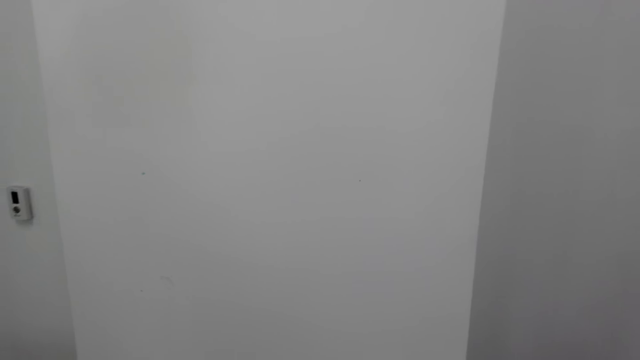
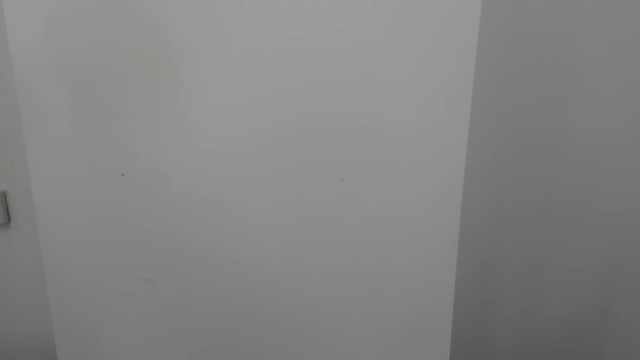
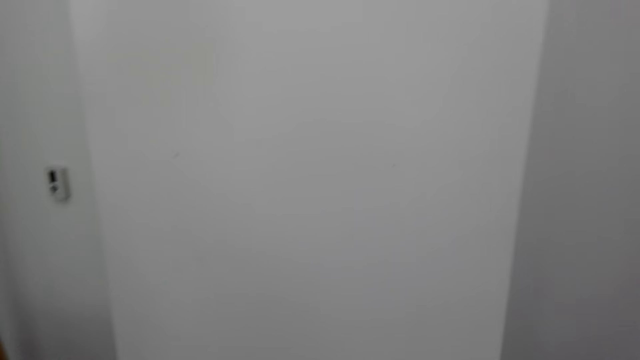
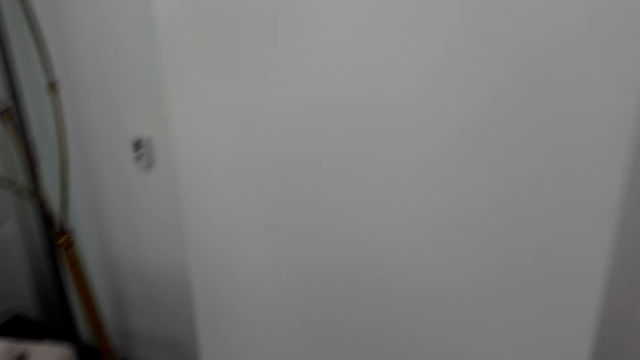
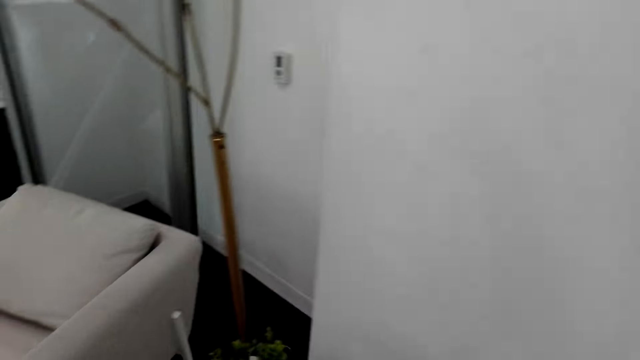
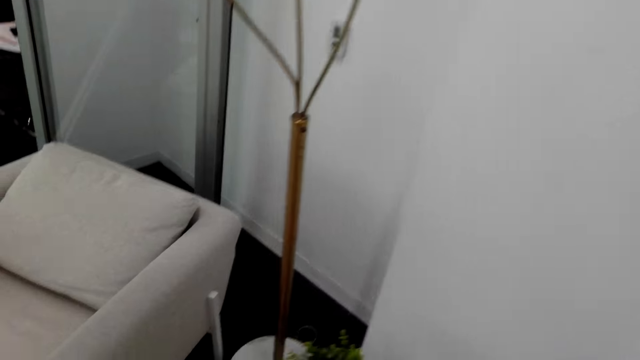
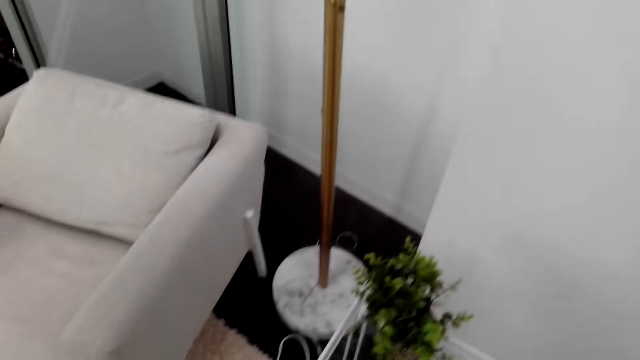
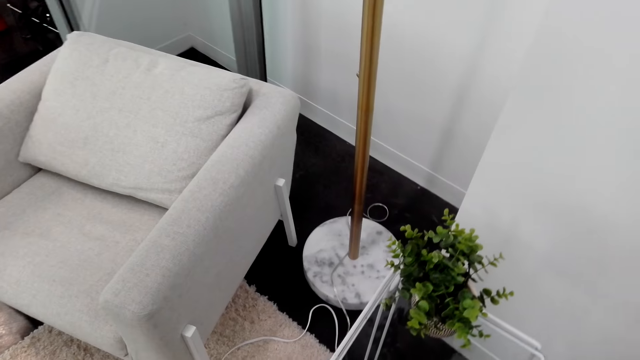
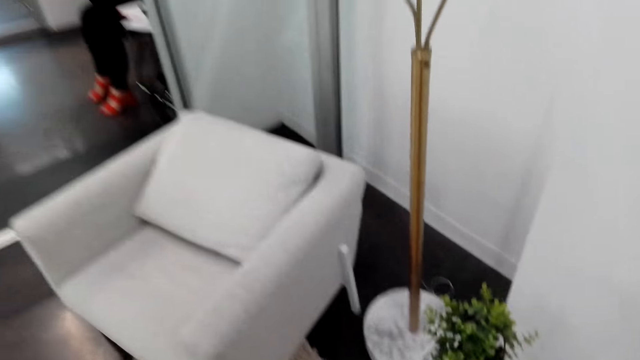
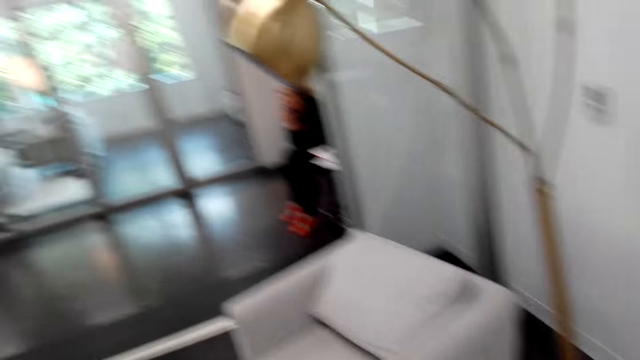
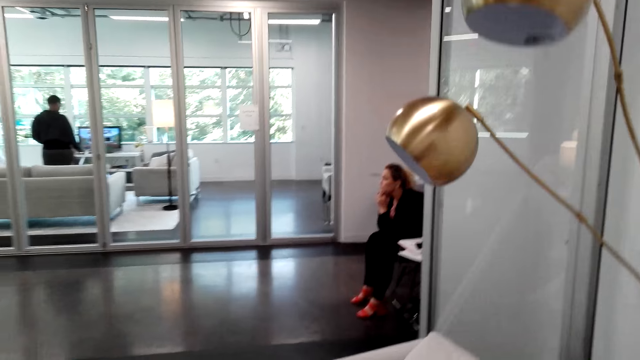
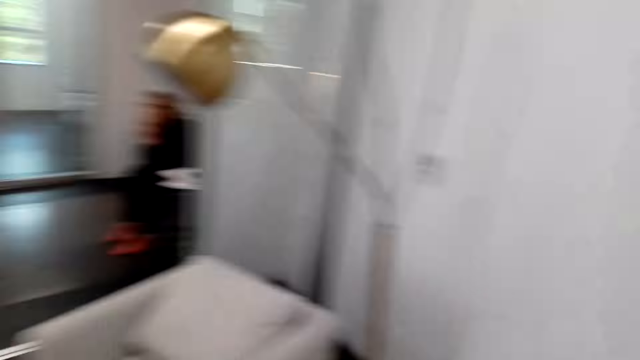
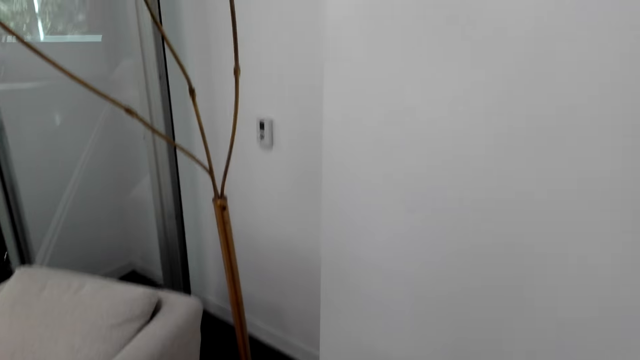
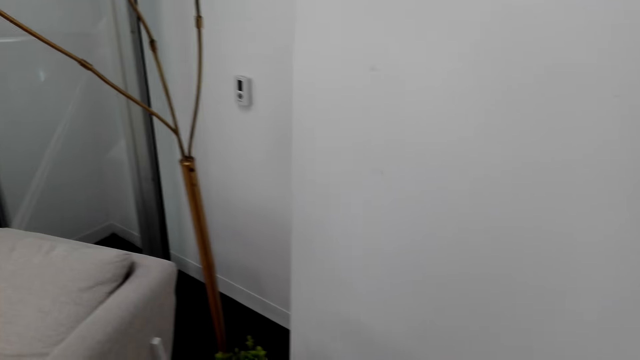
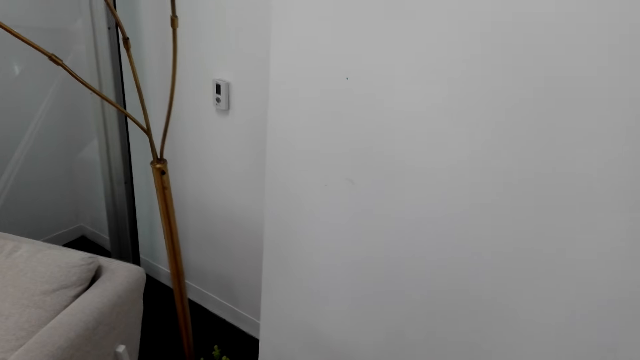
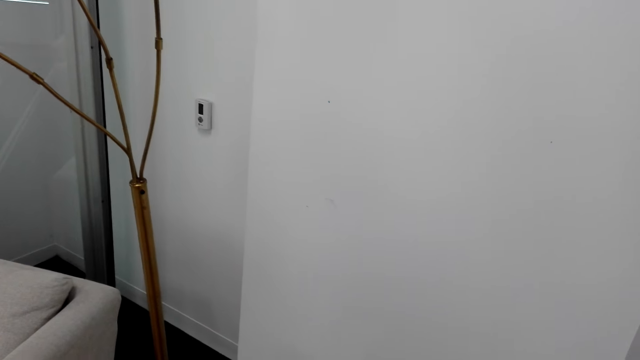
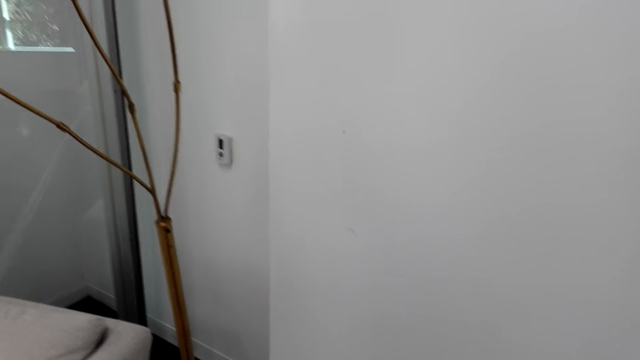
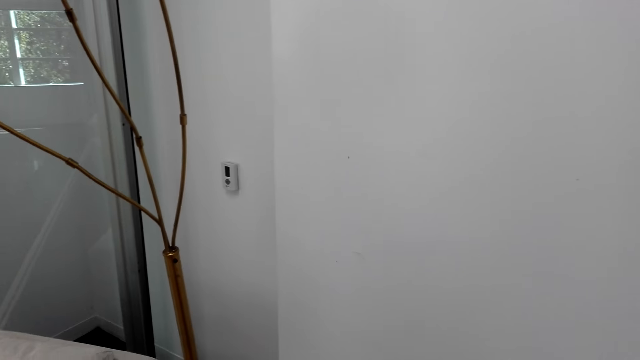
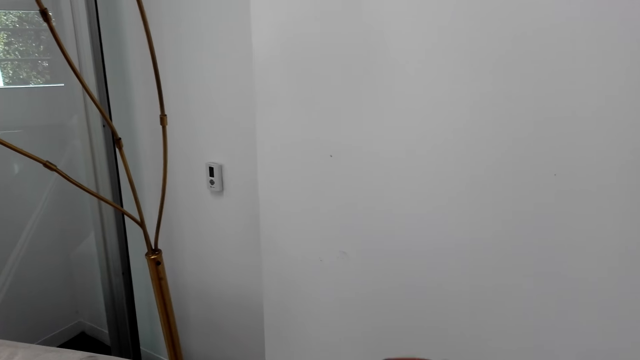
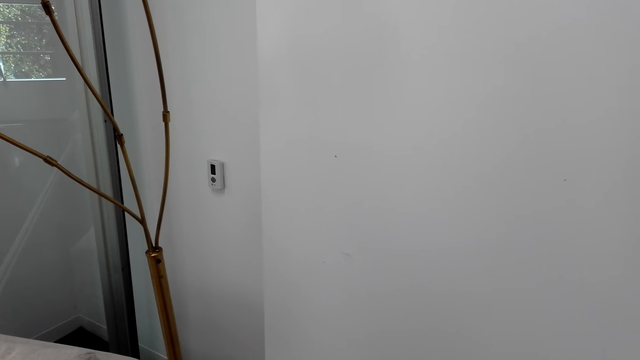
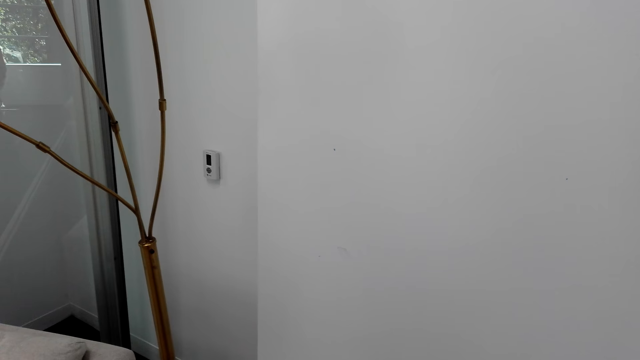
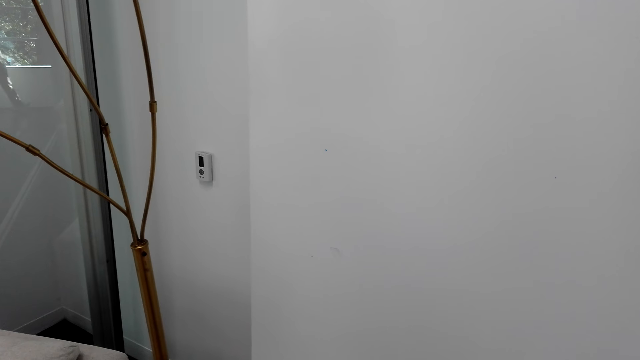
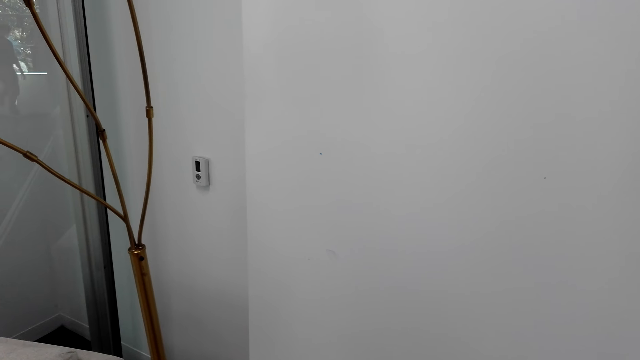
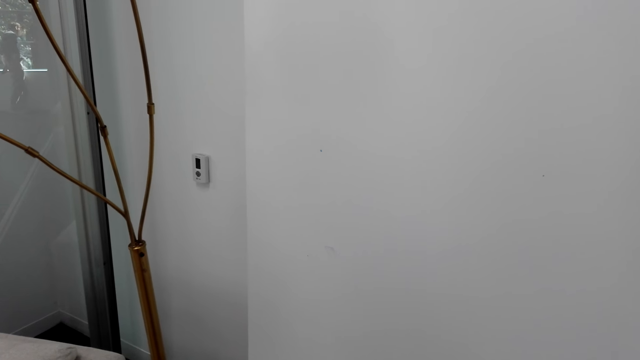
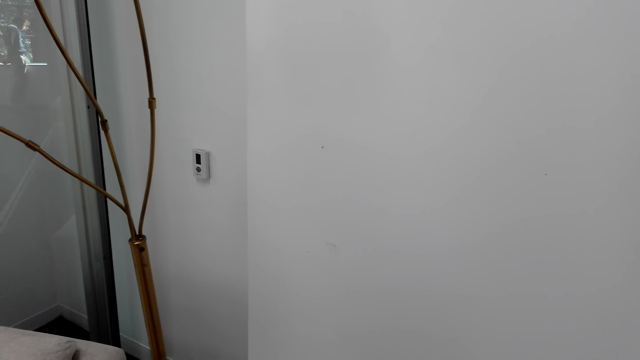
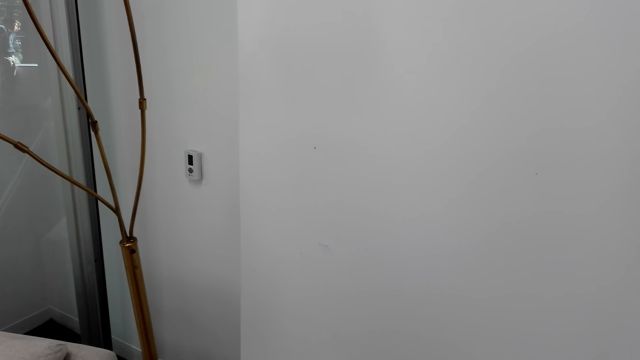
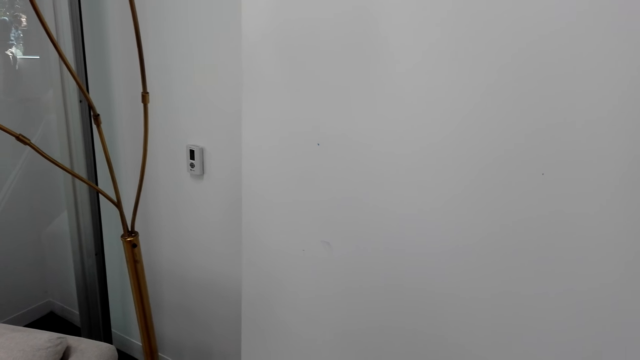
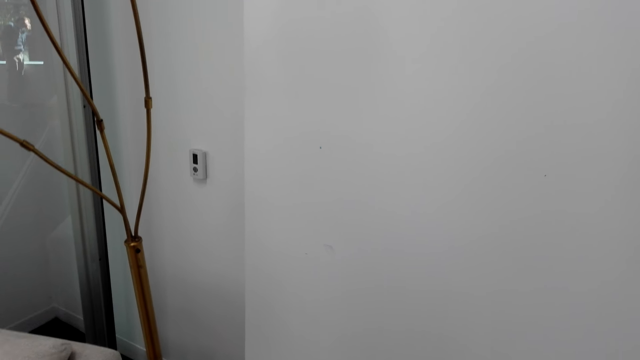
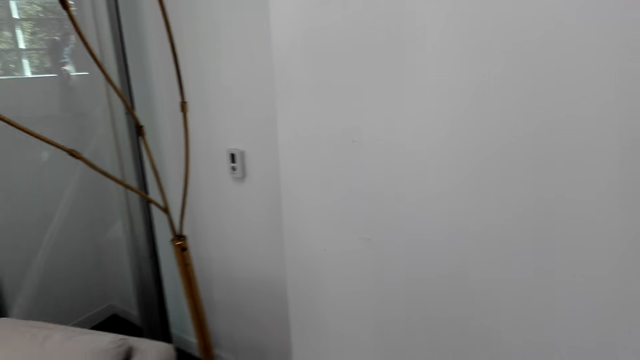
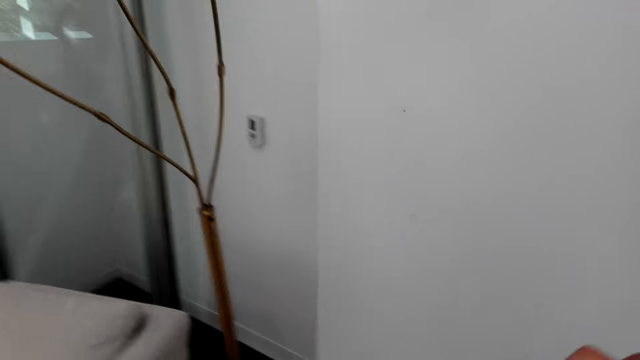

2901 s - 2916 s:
A lady sits on a chair. A man operates a computer. Another man walks around the room.

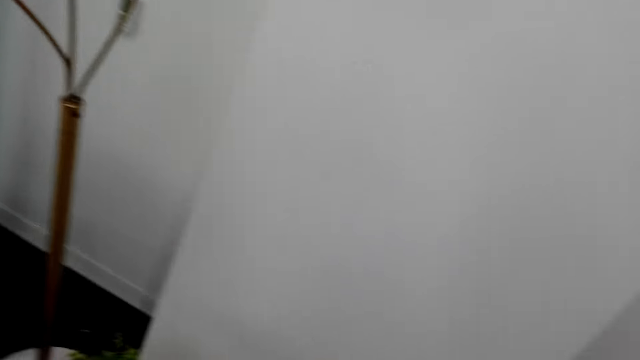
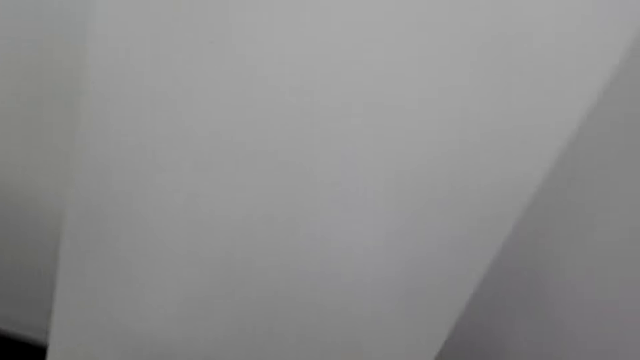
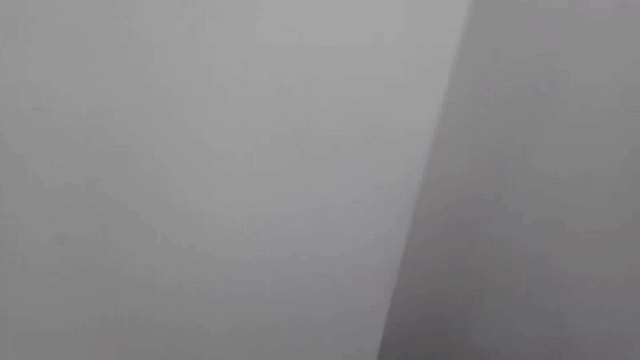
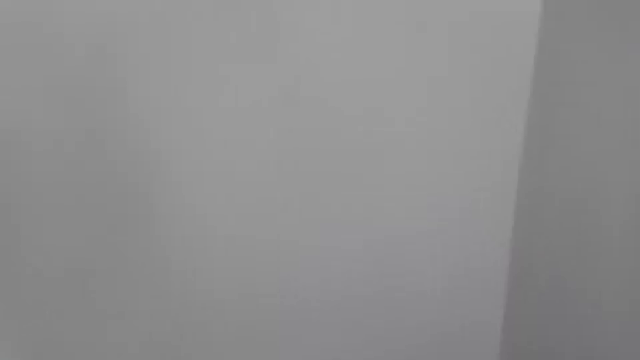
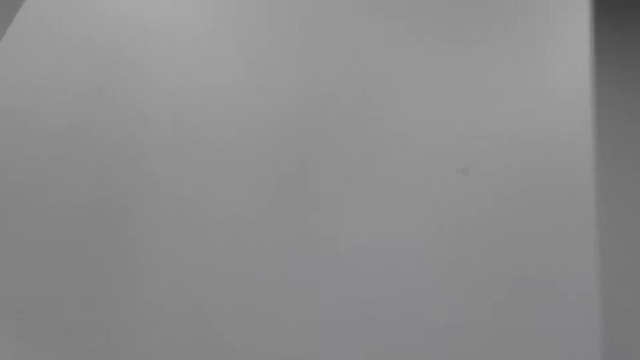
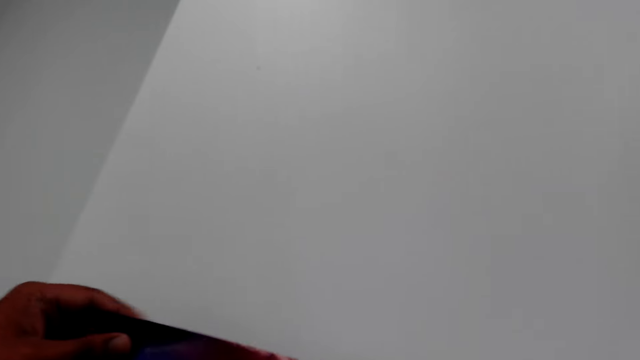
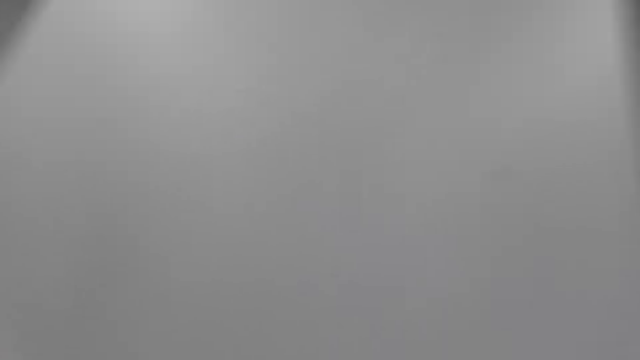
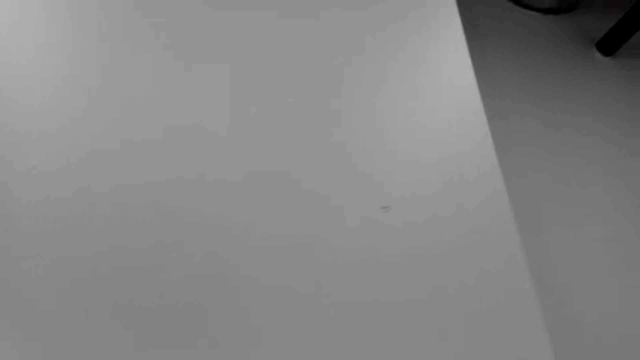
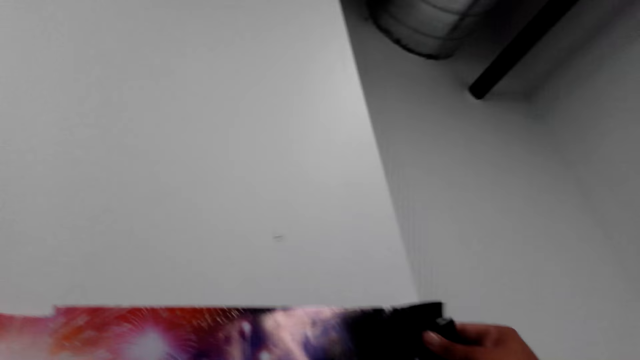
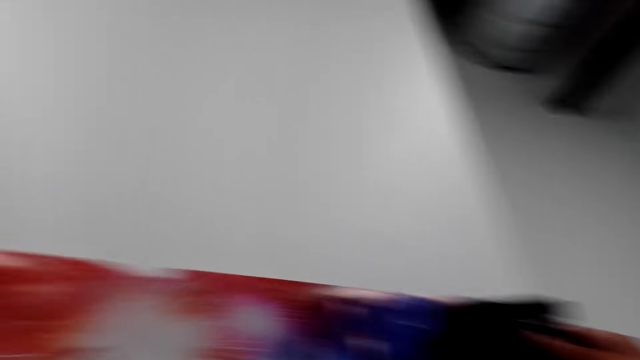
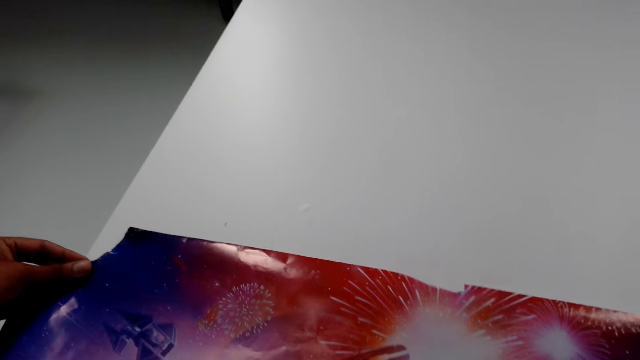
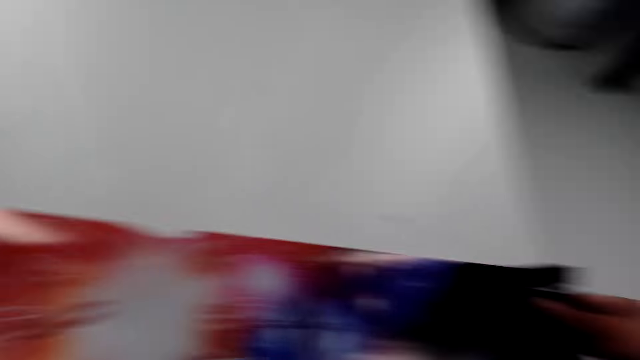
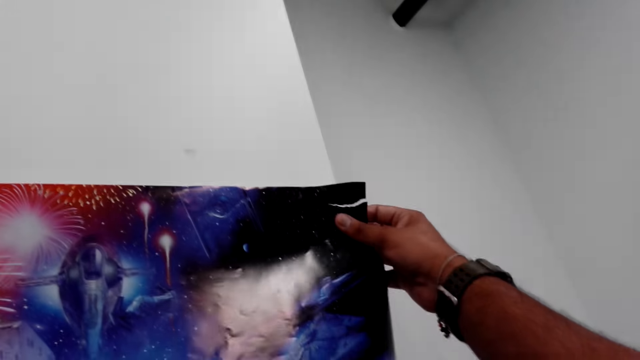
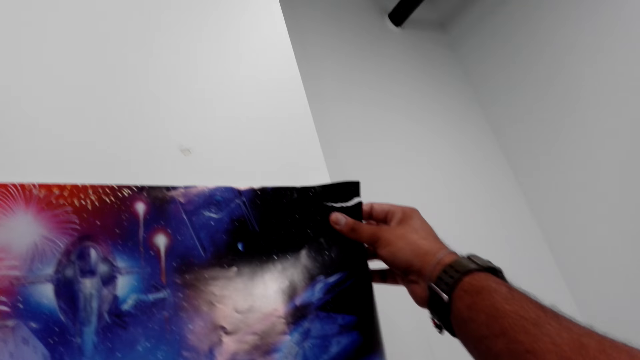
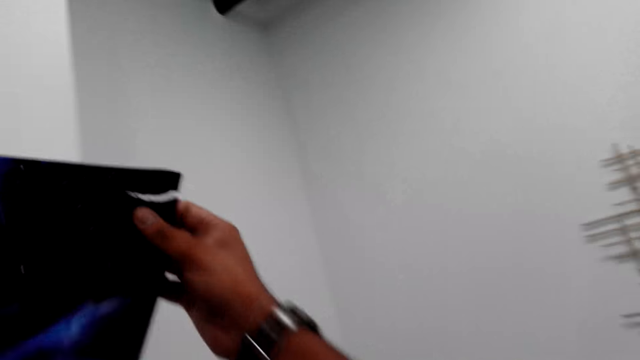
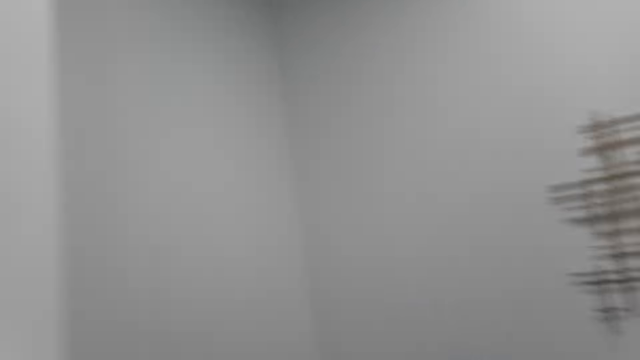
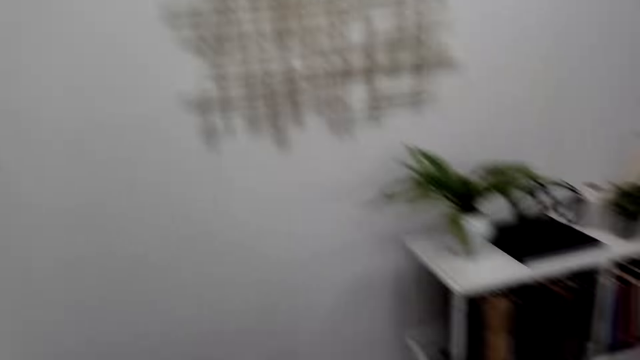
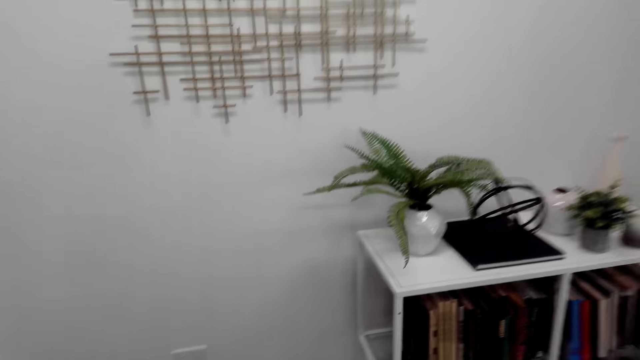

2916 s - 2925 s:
The camera wearer sticks a picture on the wall. They remove the picture on the wall.
